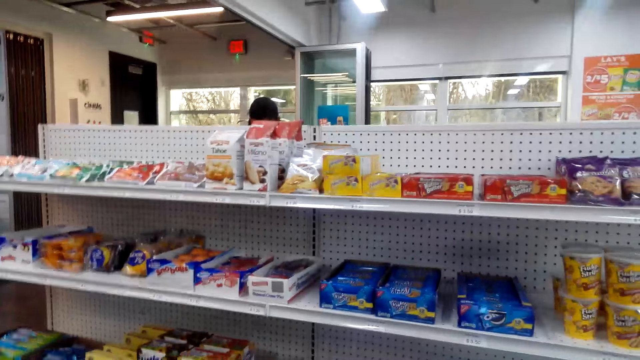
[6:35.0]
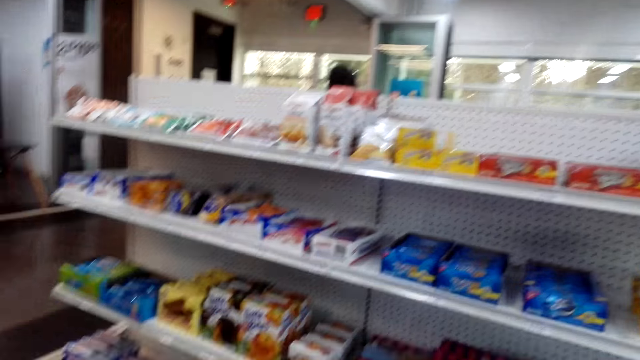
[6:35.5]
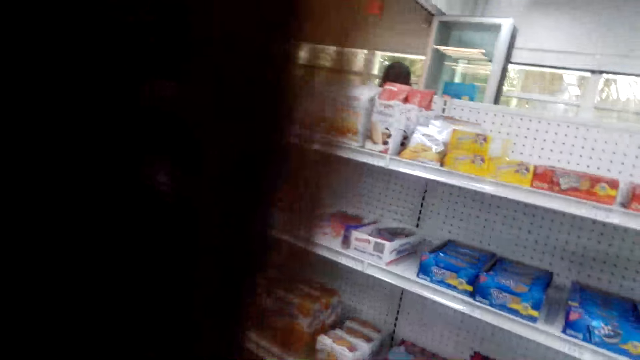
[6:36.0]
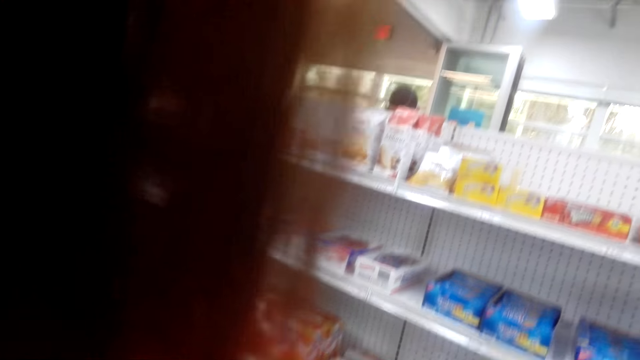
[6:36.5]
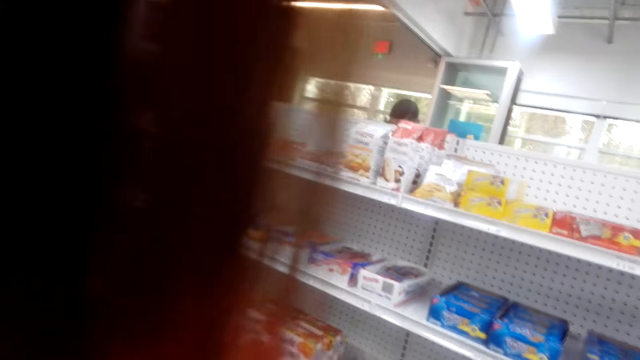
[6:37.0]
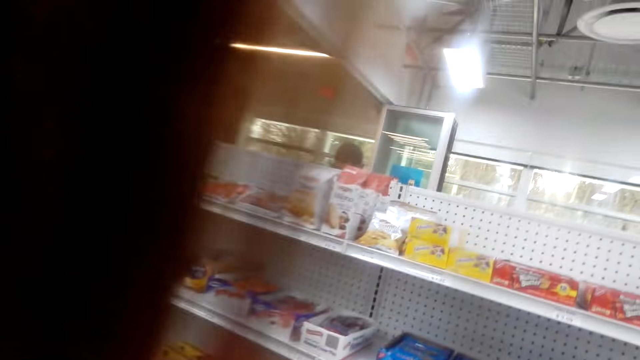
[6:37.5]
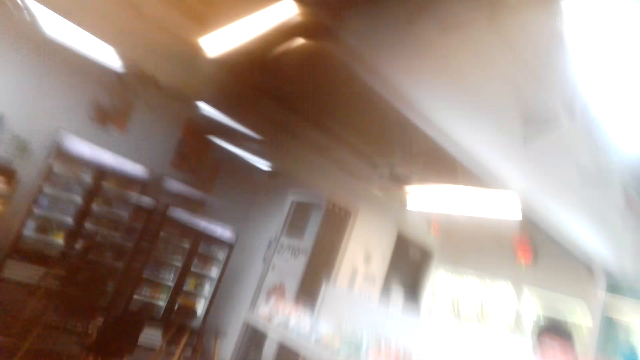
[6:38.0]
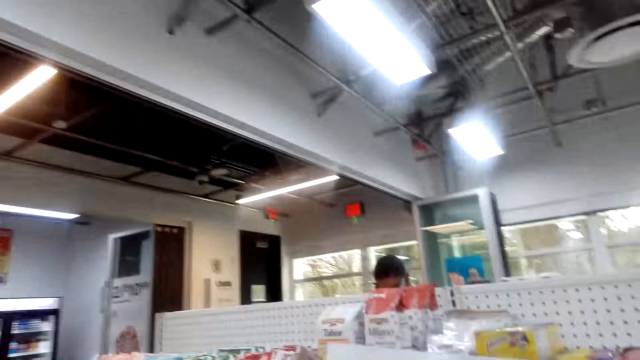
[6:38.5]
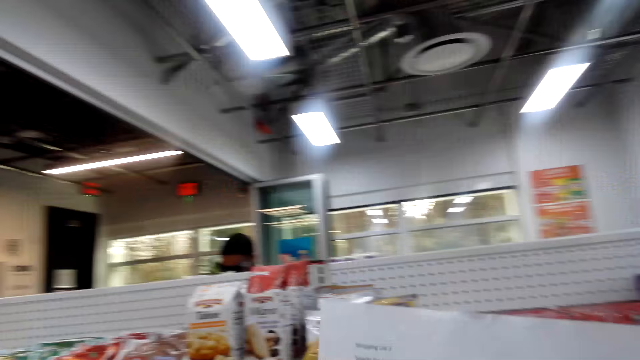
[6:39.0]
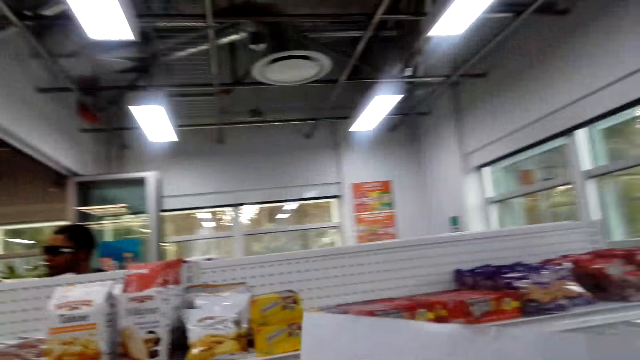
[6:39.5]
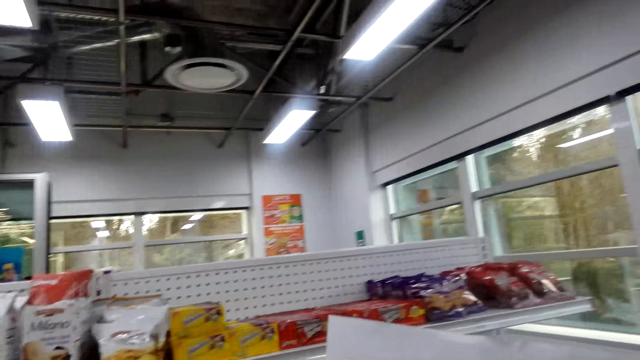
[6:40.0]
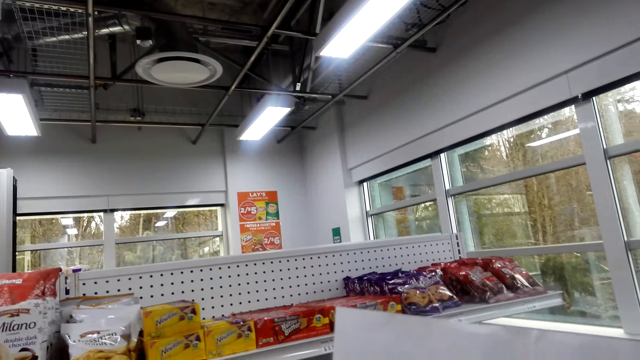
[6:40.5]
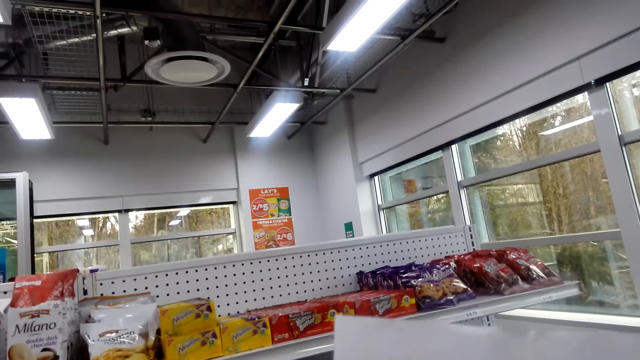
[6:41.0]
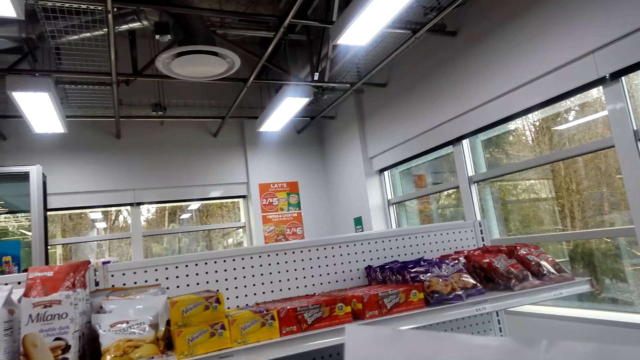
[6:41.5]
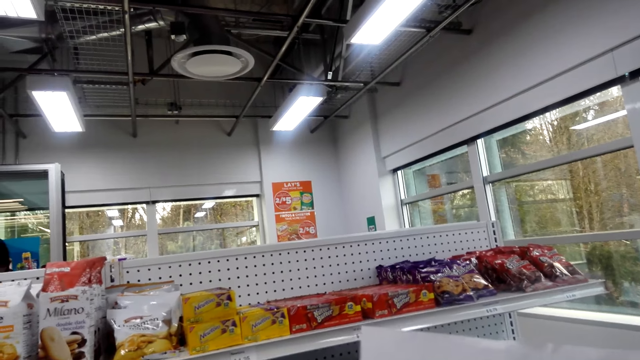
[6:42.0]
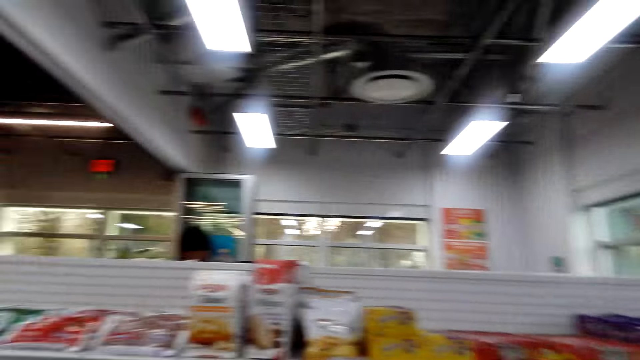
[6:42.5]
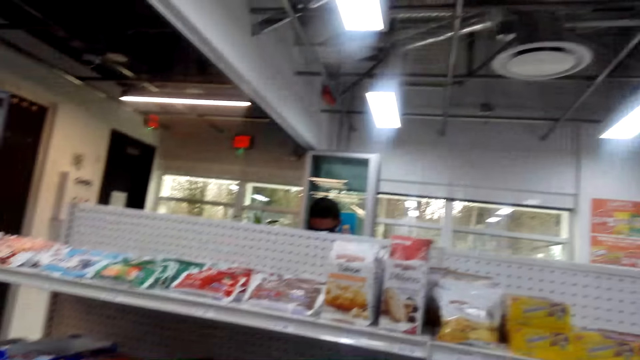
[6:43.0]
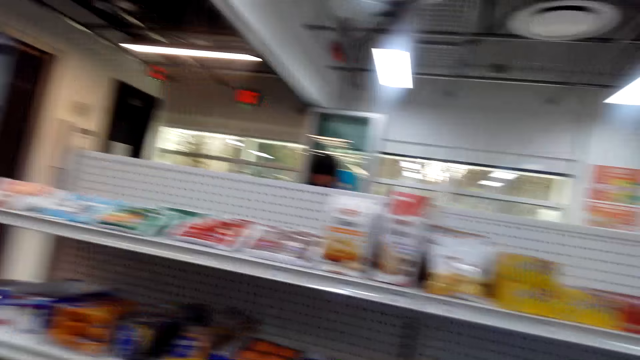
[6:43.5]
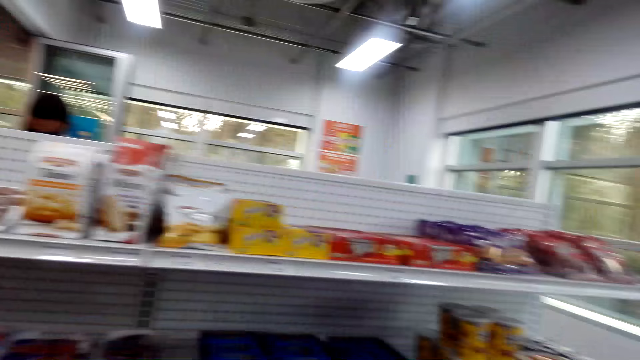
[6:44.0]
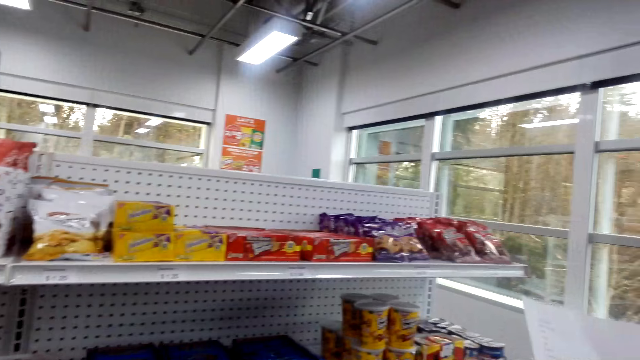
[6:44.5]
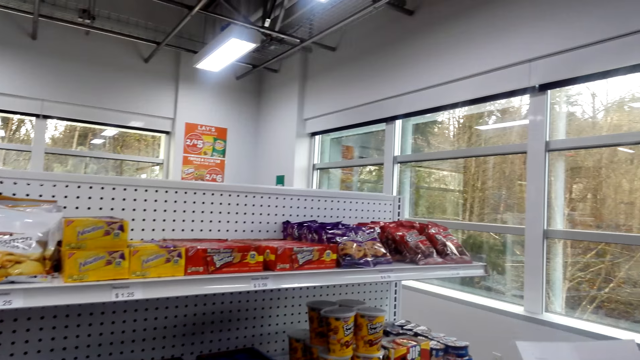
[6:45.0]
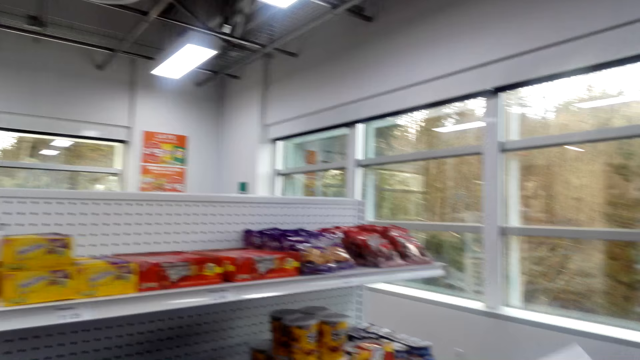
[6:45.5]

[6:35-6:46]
The camera wearer looks around the supermarket. They talk. A person talks. The camera wearer talks.

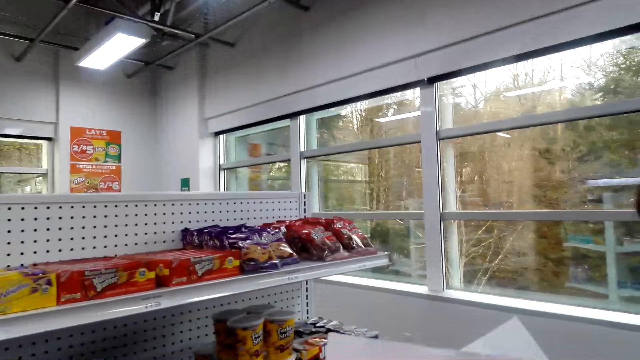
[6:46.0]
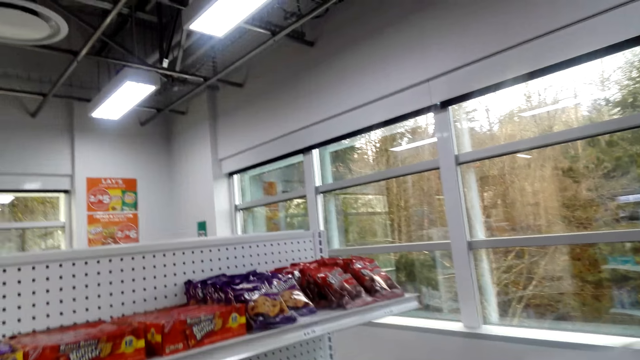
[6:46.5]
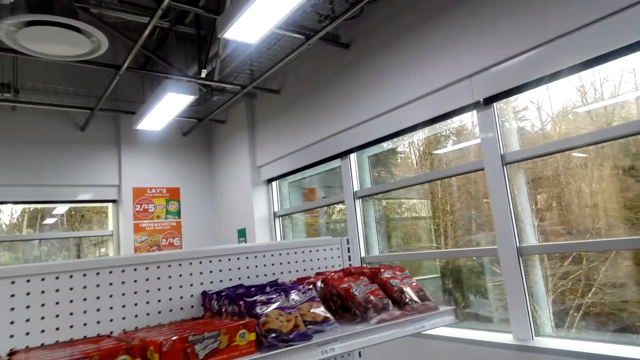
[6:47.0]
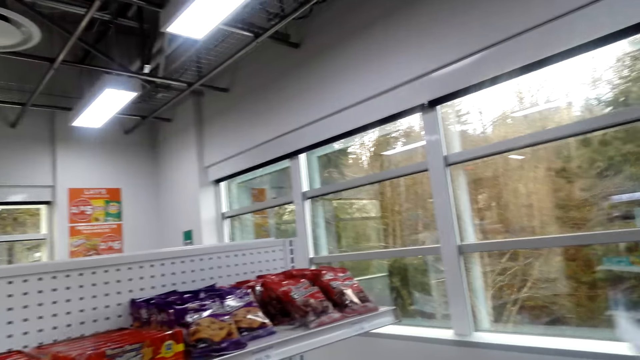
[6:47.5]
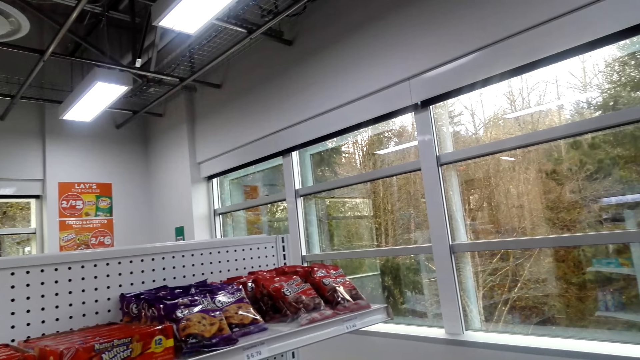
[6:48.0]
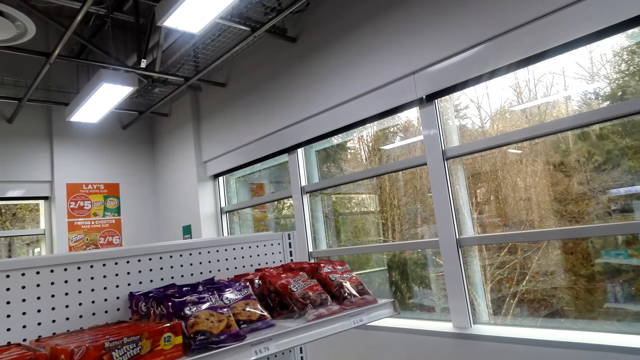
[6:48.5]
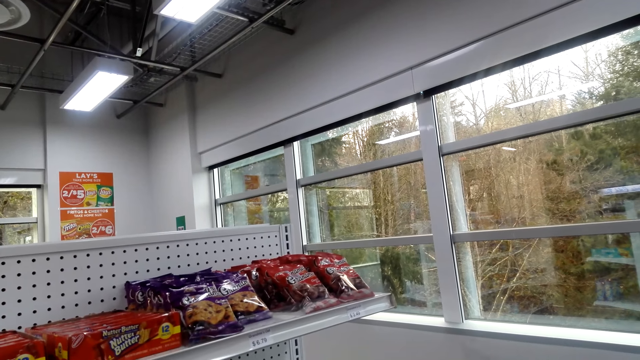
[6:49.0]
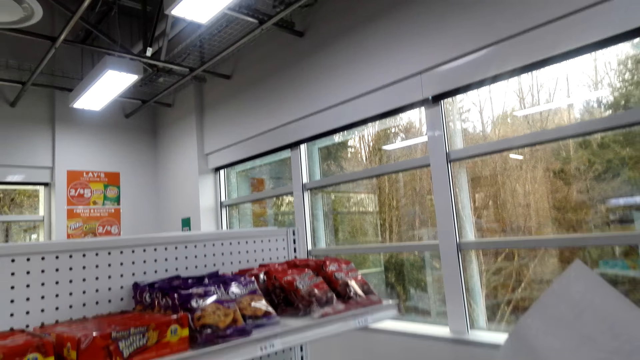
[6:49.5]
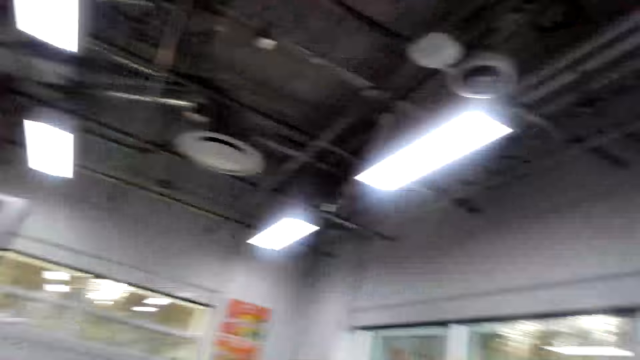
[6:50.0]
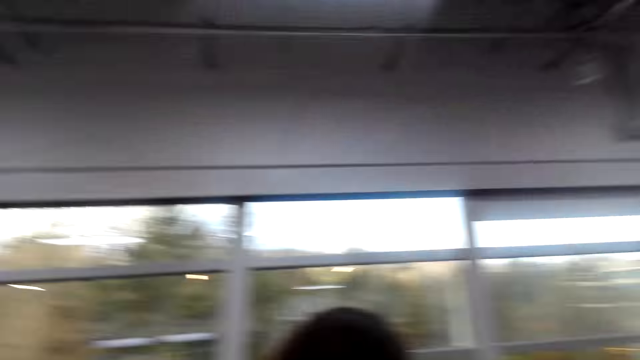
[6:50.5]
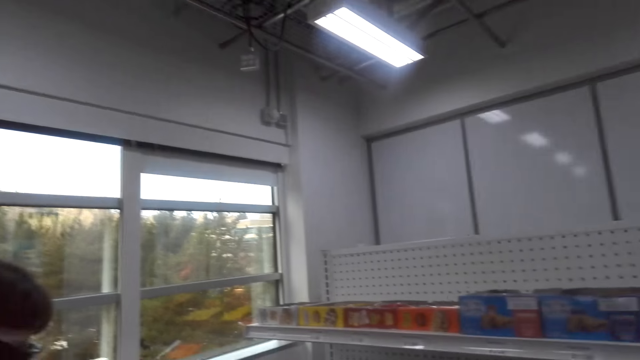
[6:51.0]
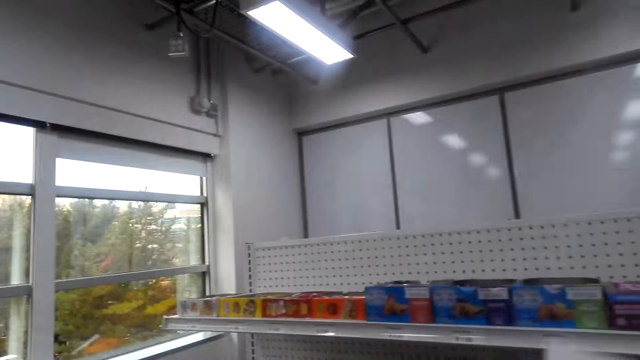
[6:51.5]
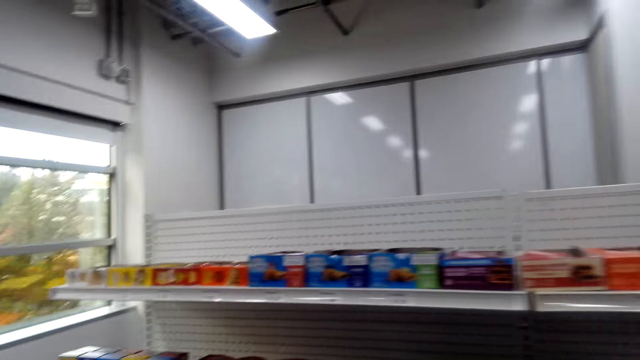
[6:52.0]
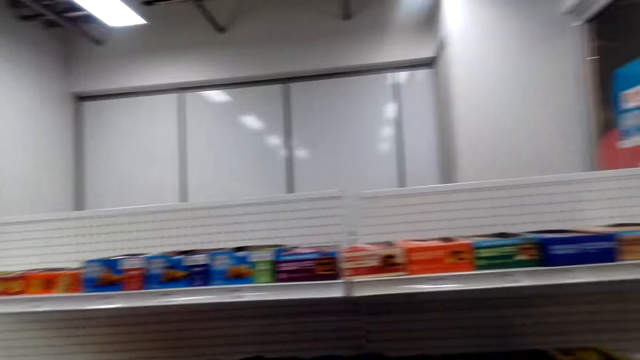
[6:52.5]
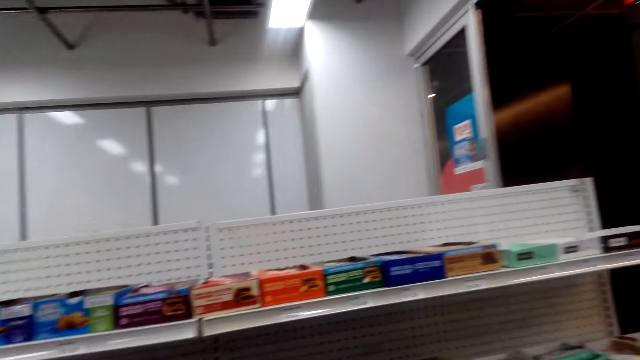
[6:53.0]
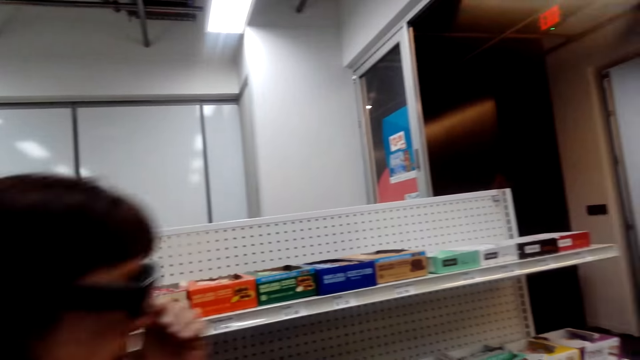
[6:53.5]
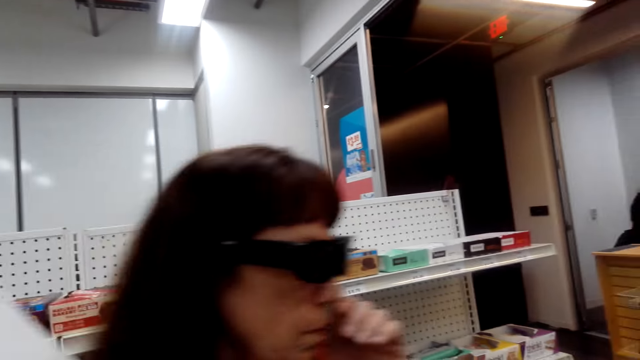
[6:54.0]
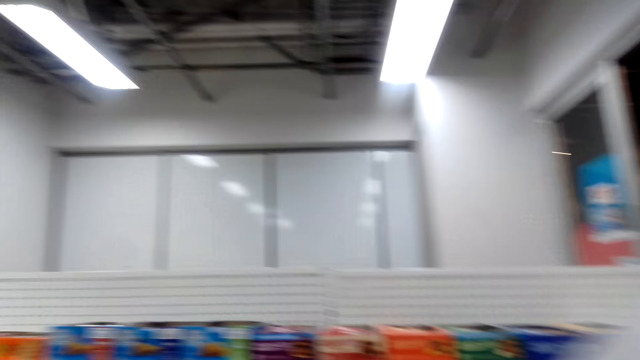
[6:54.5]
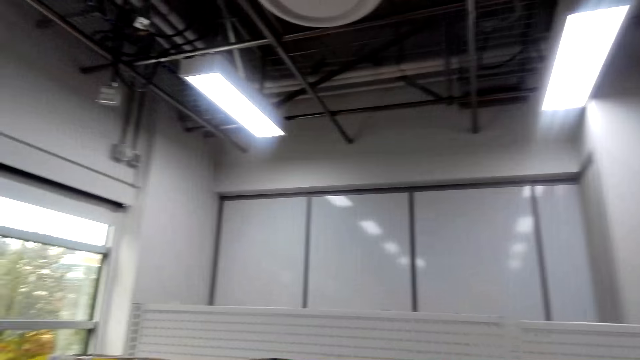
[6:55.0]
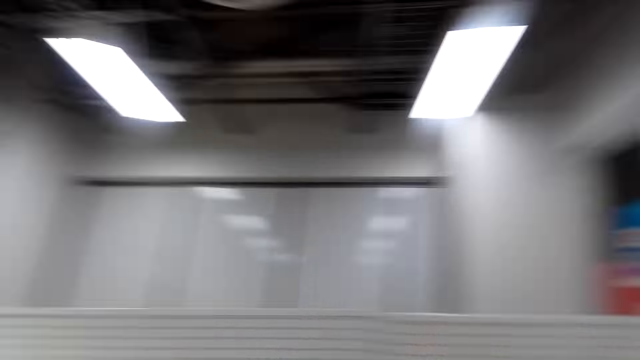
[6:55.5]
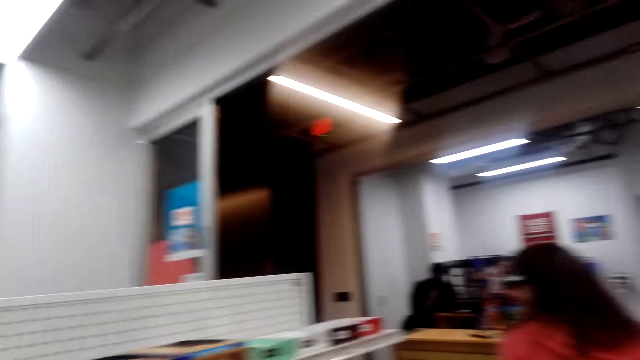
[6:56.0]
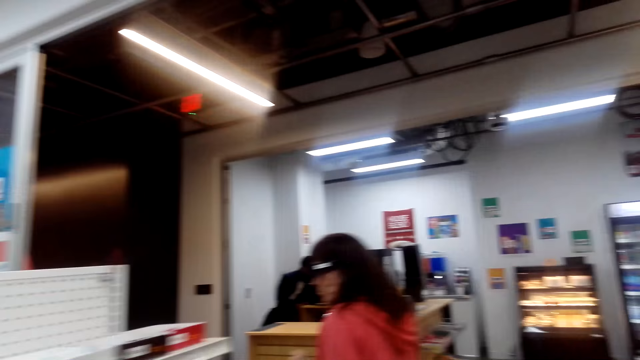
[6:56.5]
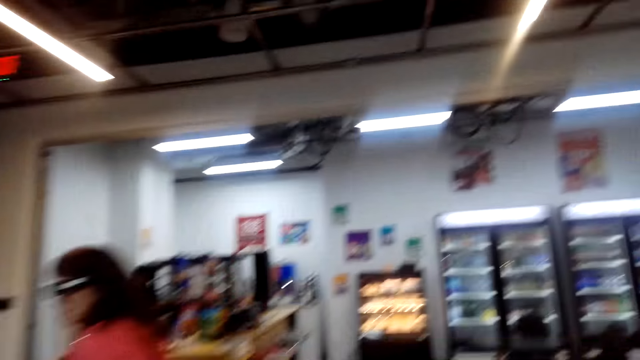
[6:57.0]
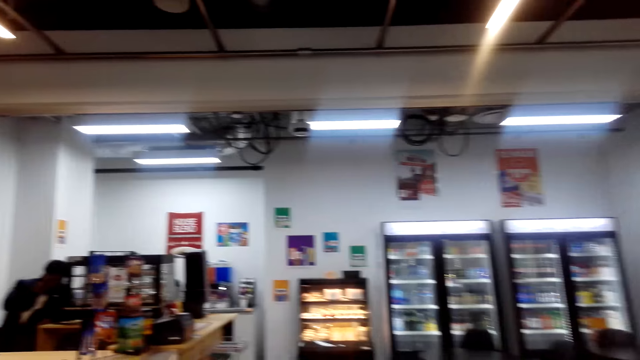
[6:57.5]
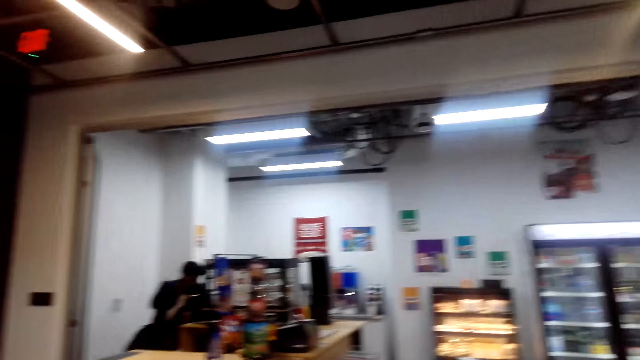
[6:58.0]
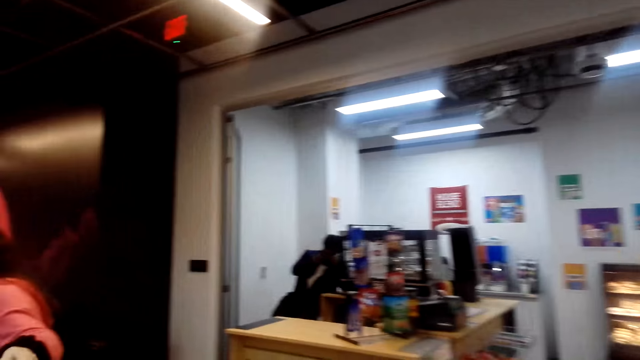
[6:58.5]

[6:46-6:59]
A lady talks. The camera wearer talks. The lady talks while walking. The lady walks on the floor. The camera wearer looks around the supermarket.
